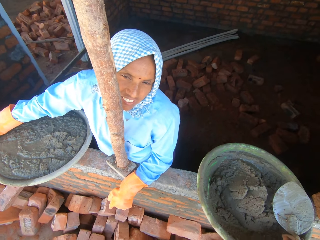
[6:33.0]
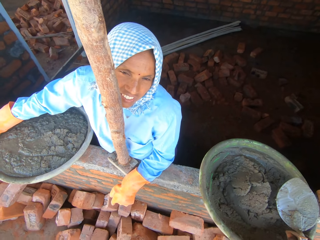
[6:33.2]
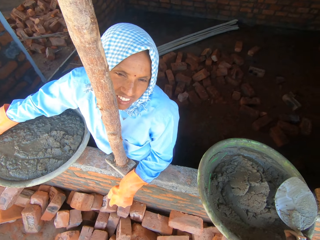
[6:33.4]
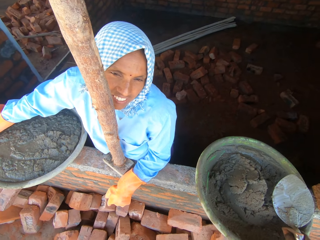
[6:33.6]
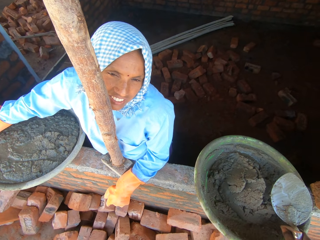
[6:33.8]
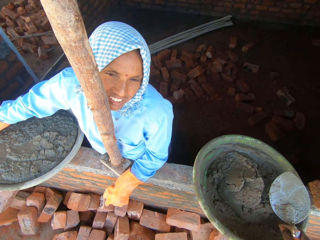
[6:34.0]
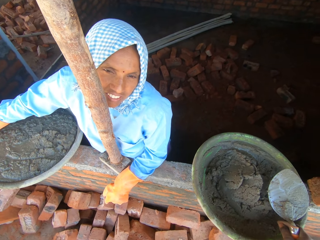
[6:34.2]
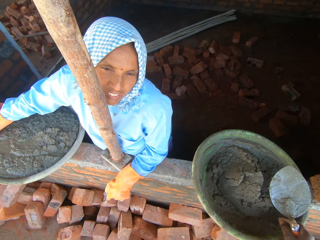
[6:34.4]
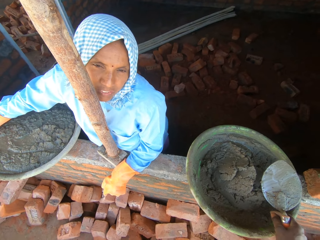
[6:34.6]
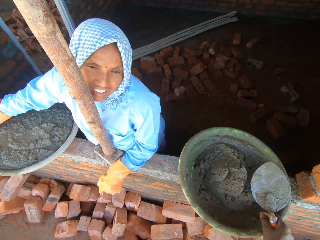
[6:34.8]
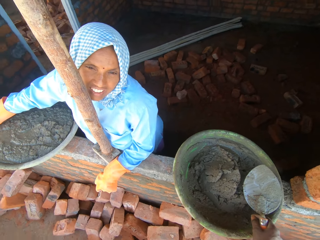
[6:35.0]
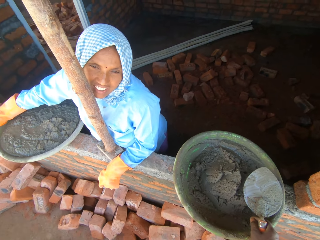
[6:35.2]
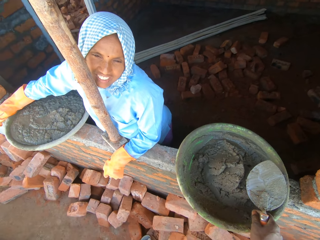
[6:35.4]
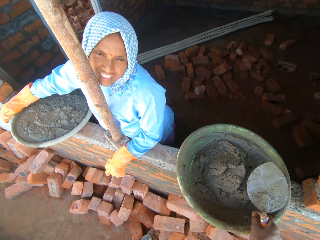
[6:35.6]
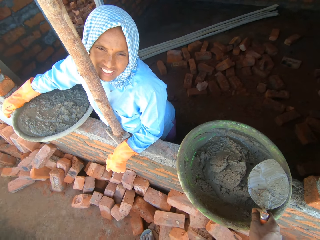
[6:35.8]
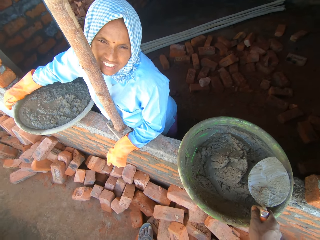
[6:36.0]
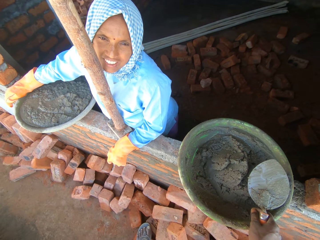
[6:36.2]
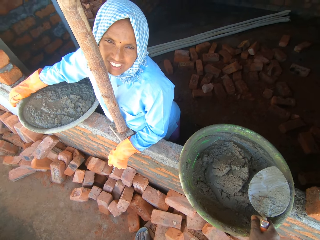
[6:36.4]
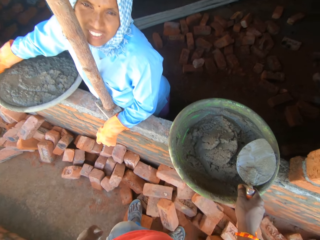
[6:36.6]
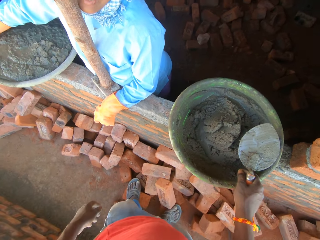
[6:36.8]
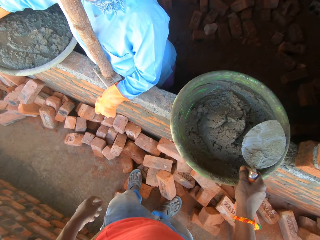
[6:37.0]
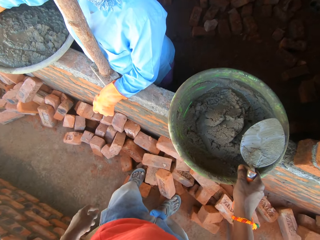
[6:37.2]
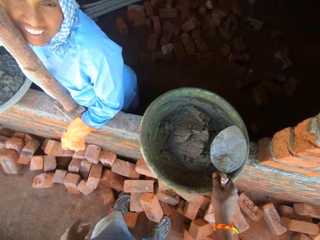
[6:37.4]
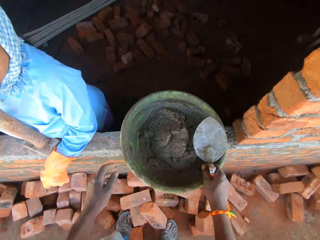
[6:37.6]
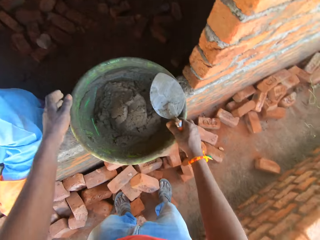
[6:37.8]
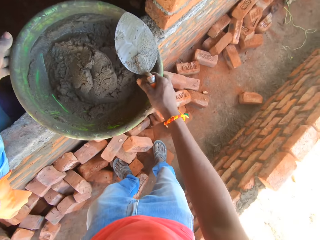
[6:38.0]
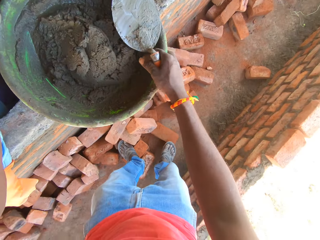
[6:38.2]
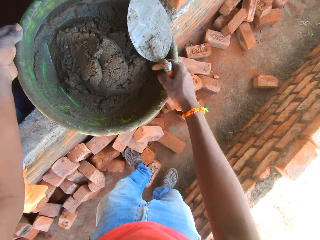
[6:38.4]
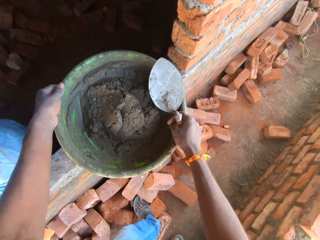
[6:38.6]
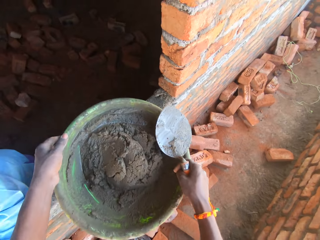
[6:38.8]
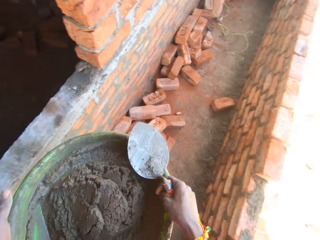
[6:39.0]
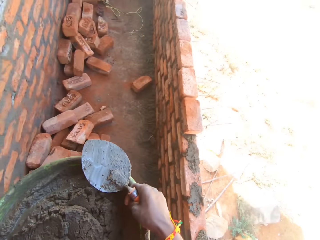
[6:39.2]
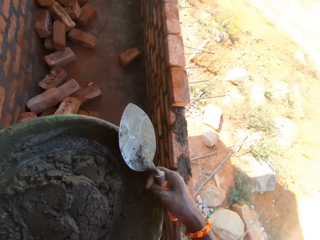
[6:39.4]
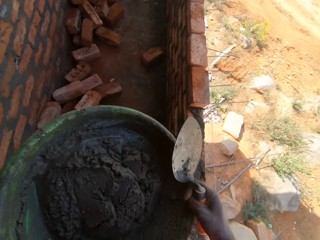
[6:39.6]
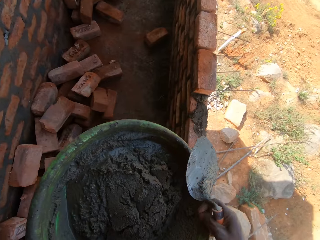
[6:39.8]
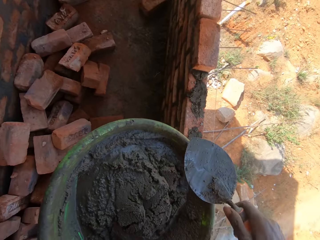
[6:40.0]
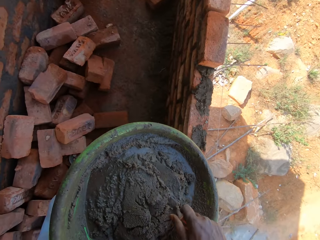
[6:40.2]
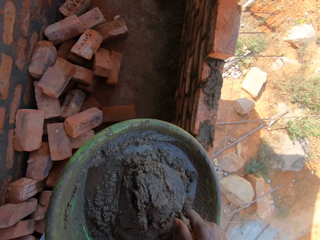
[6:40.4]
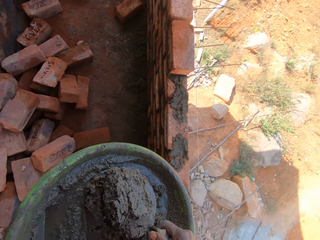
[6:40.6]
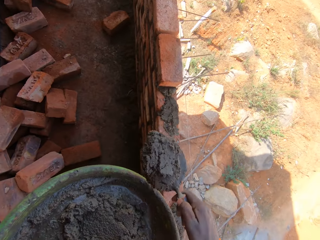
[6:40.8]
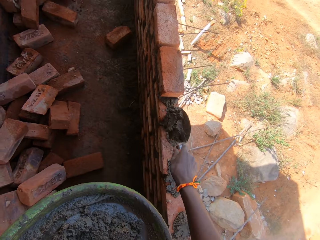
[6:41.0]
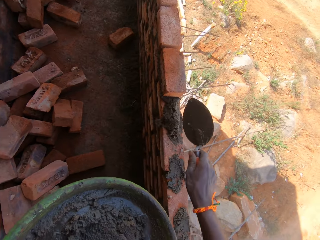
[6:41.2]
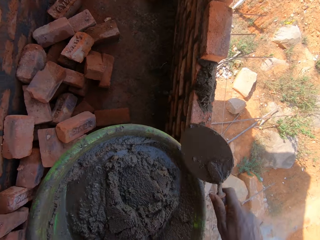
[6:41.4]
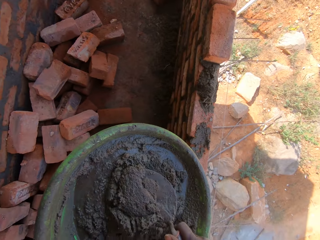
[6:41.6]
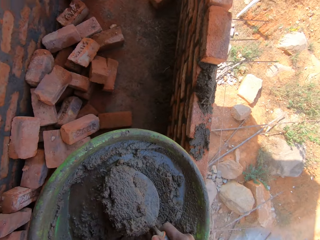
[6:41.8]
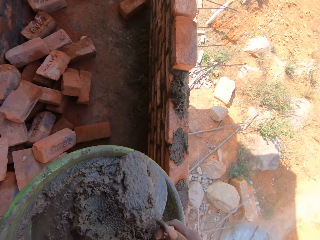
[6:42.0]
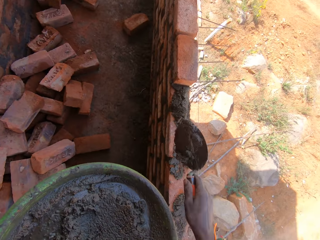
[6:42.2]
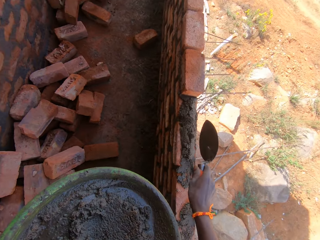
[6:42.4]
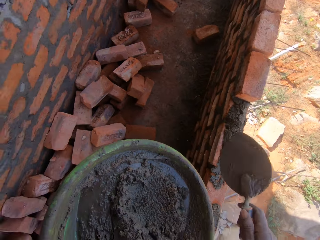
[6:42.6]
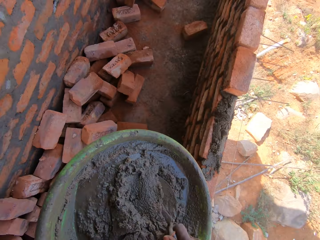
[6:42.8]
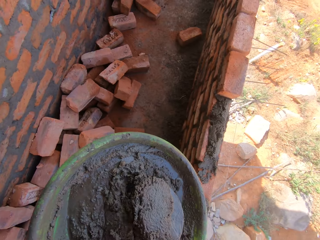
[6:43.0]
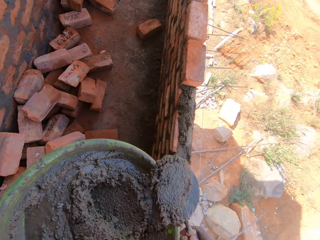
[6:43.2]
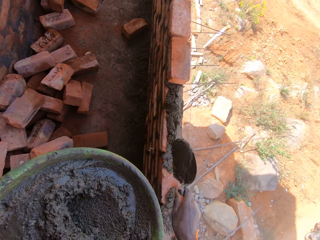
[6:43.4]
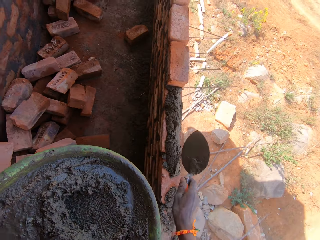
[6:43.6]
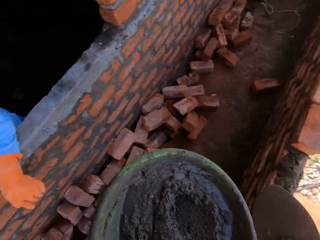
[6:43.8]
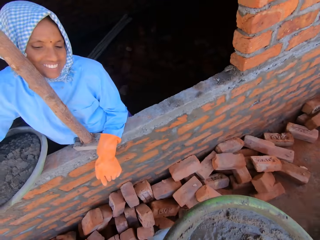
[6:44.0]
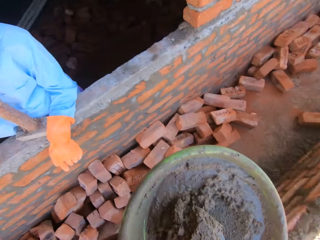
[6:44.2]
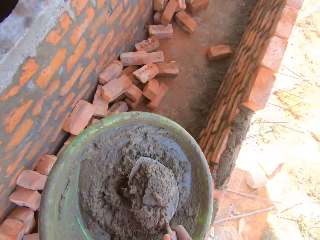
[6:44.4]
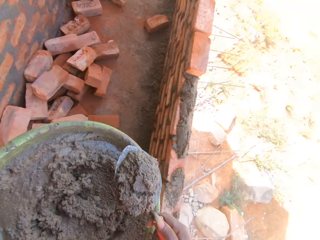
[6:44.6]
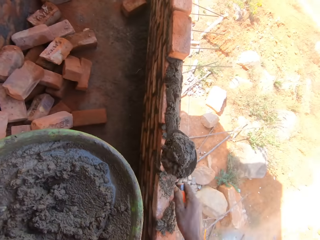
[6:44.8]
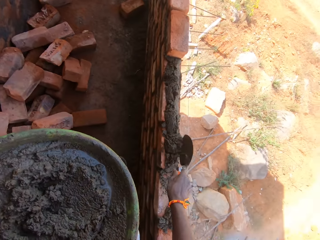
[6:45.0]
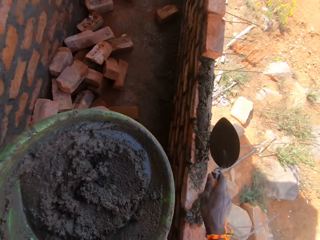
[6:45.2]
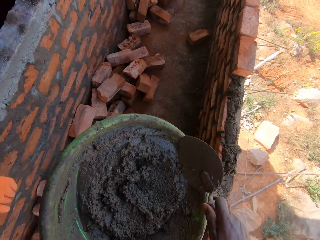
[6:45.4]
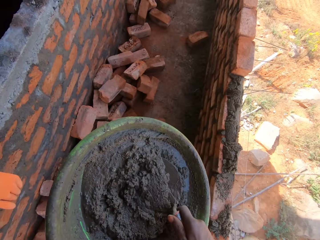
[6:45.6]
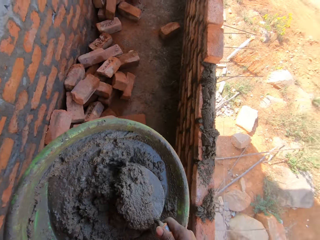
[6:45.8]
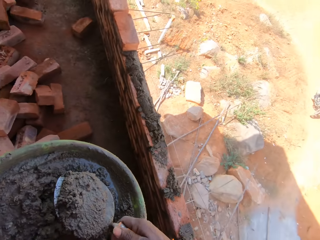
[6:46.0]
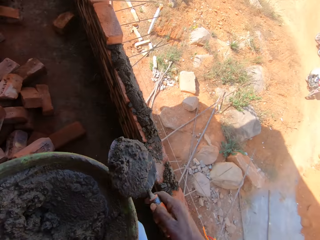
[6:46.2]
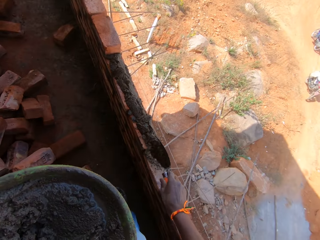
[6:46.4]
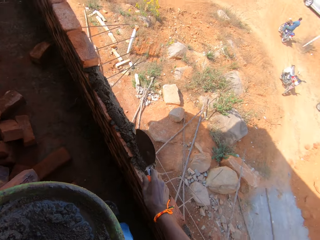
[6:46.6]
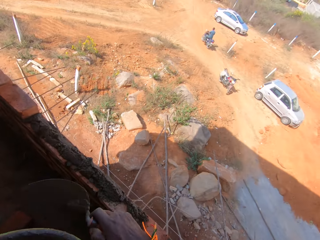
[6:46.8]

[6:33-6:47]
The camera wearer lifts the mortar pan and carries the basin of mortar. They take the mortar with the trowel, drop the mortar on the wall, and plaster the mortar on the brick. They take the mortar with the trowel, drop the mortar on the wall, and plaster the mortar on the brick. They take the mortar with the trowel, drop the mortar on the wall, and plaster the mortar on the brick. They take the mortar with the trowel and look at a woman. They drop the mortar on the wall and plaster the mortar on the brick. They take the mortar with the trowel and drop the mortar on the wall.

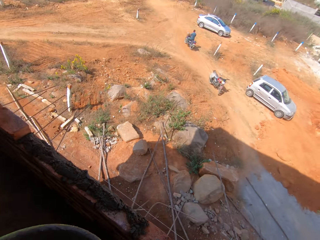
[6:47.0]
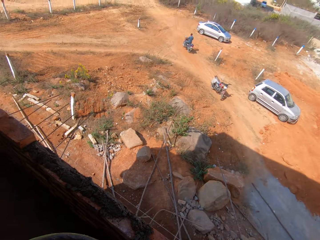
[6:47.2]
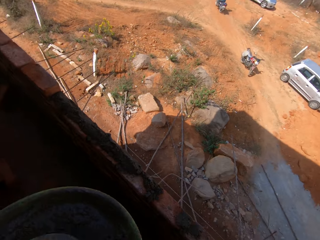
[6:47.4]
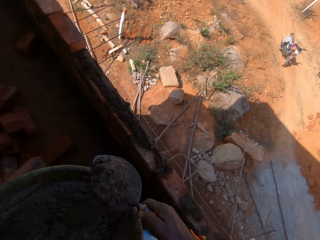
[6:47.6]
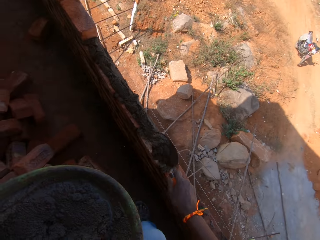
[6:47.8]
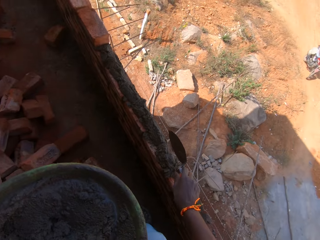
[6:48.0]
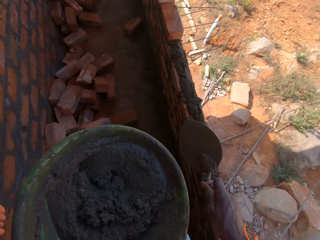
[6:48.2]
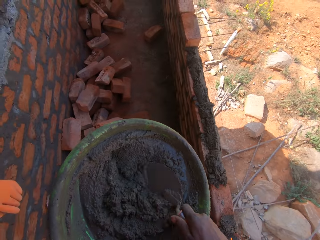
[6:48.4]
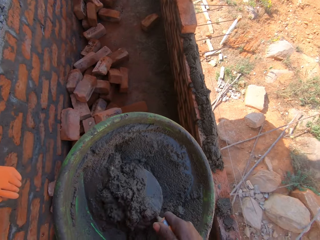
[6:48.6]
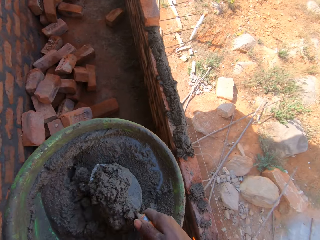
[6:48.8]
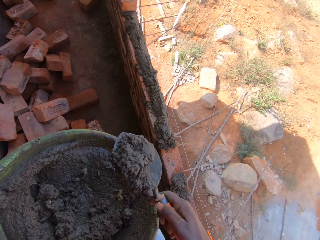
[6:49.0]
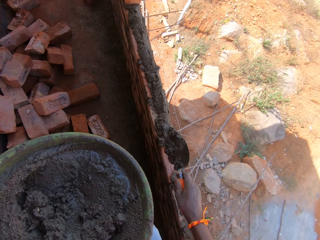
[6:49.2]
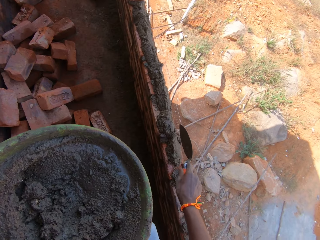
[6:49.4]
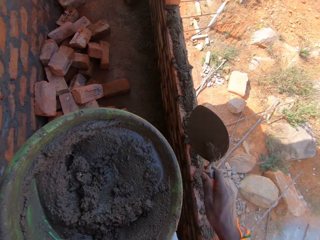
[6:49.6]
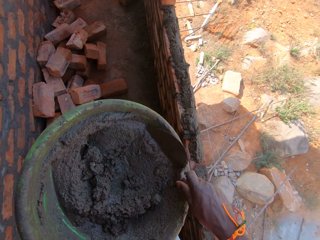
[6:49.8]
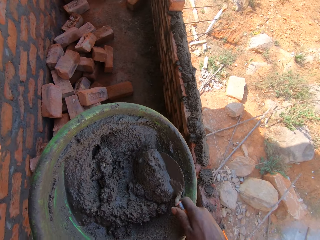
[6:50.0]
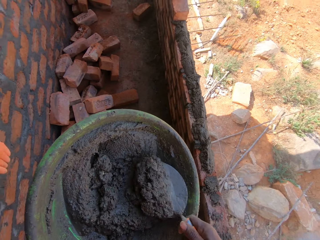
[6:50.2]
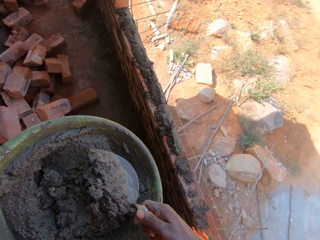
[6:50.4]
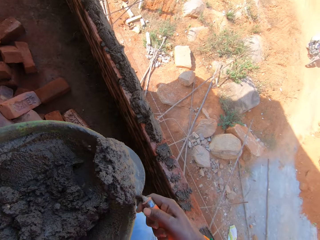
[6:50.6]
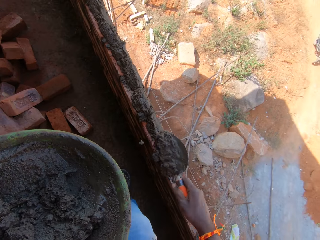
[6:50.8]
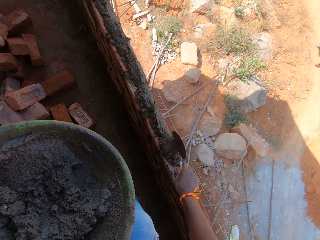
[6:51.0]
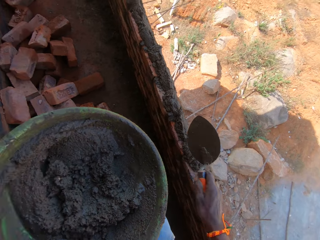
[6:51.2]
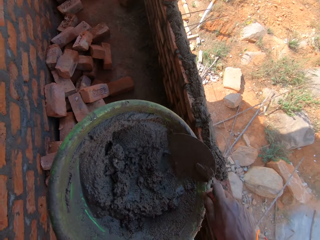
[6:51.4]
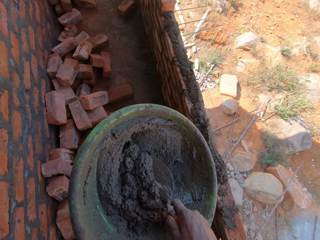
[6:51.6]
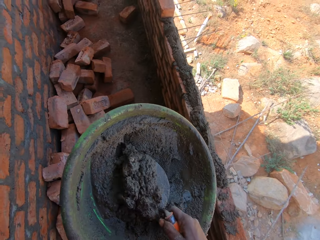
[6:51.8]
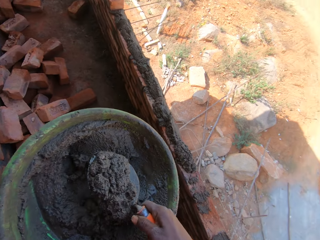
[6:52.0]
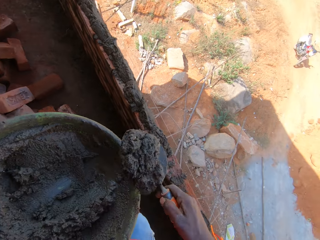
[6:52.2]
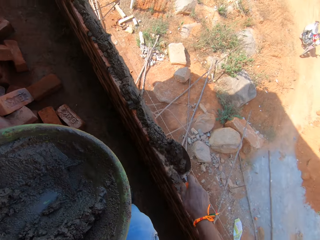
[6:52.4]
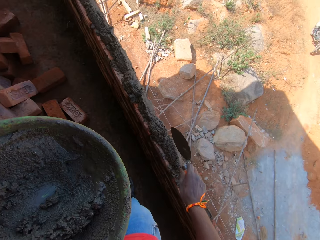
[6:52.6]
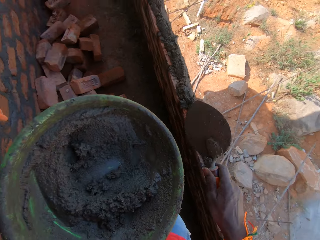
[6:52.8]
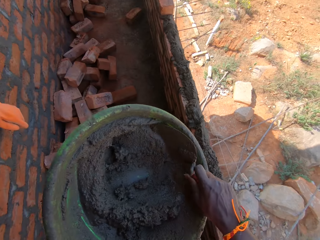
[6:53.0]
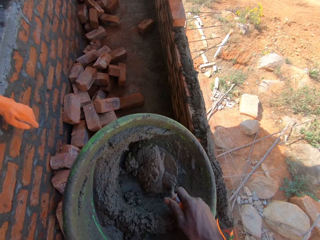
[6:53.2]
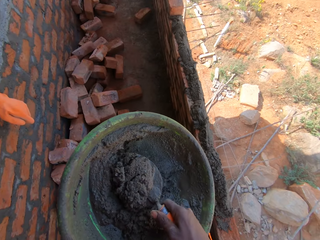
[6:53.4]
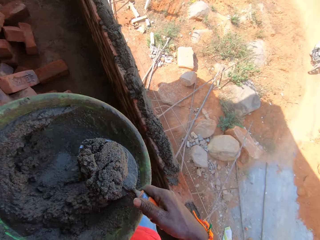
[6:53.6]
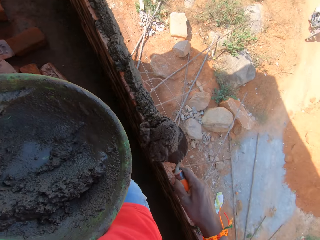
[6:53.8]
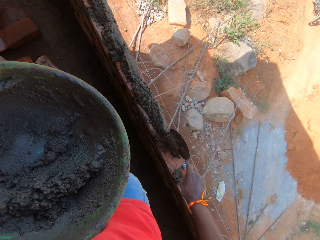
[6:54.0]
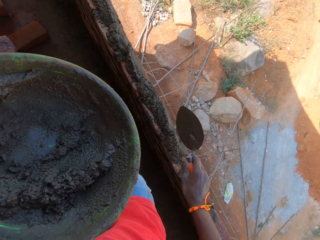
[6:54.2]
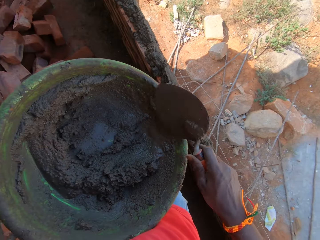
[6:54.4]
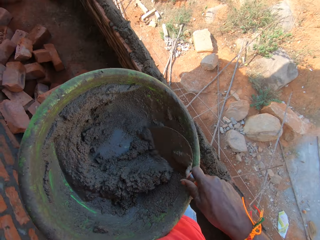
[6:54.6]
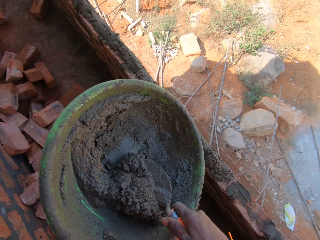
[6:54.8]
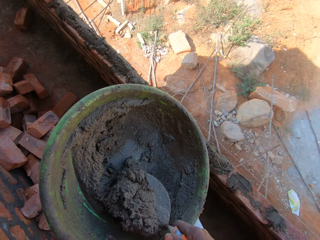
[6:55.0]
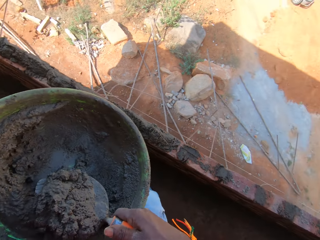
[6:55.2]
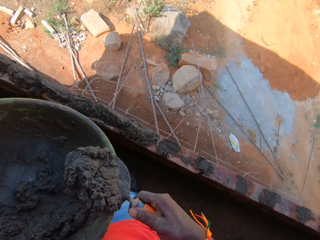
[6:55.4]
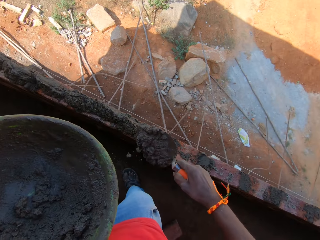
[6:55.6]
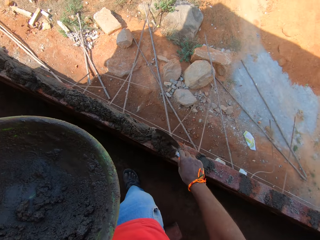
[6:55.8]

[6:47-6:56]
The camera wearer plasters the mortar on the brick. They look at the compound. They take the mortar with the trowel, drop the mortar on the wall, and plaster the mortar on the brick. They take the mortar with the trowel, drop the mortar on the wall, and plaster the mortar on the brick. They take the mortar with the trowel, drop the mortar on the wall, and plaster the mortar on the brick. They take the mortar with the trowel, drop the mortar on the wall, and plaster the mortar on the brick. They take the mortar with the trowel, drop the mortar on the wall, and plaster the mortar on the brick. They take the mortar with the trowel.
